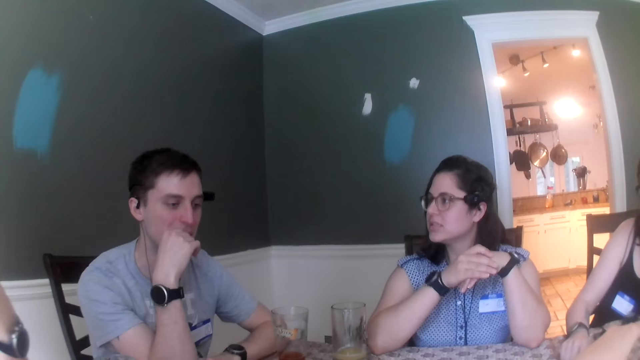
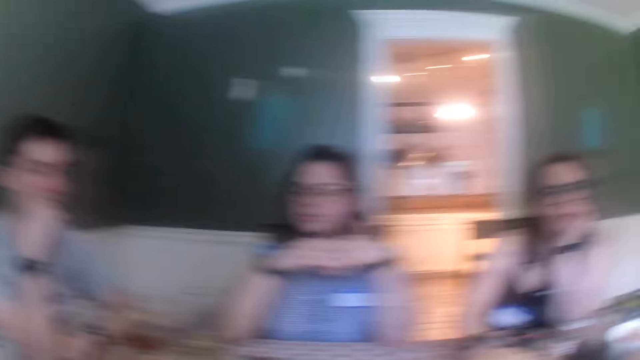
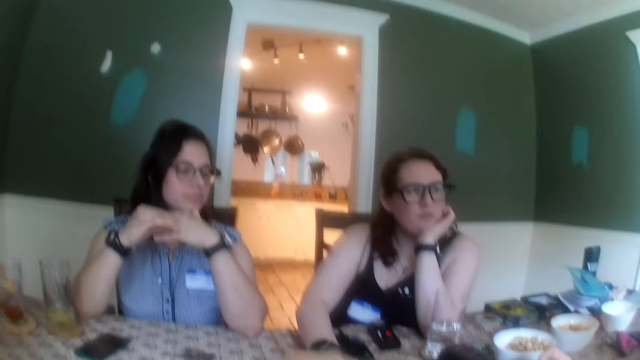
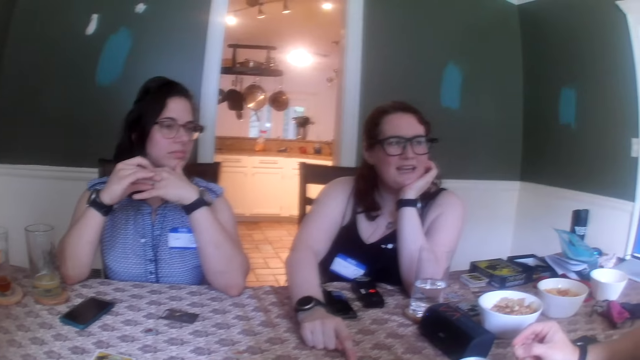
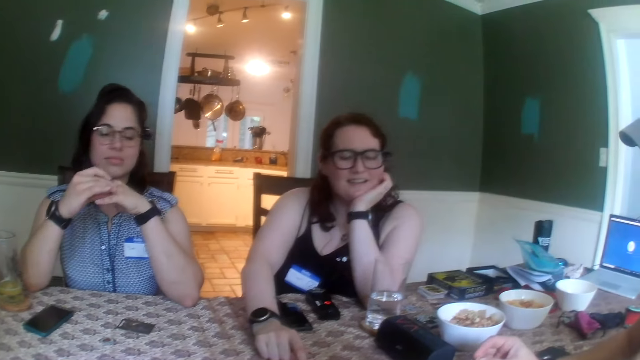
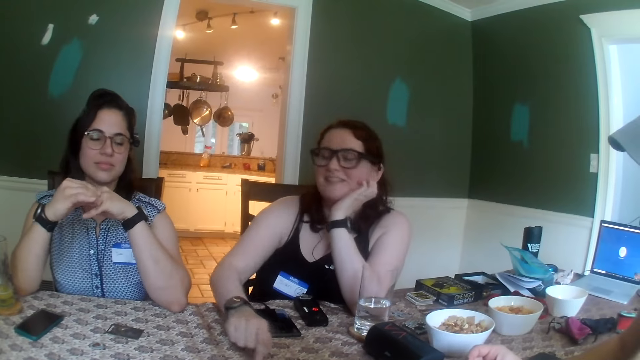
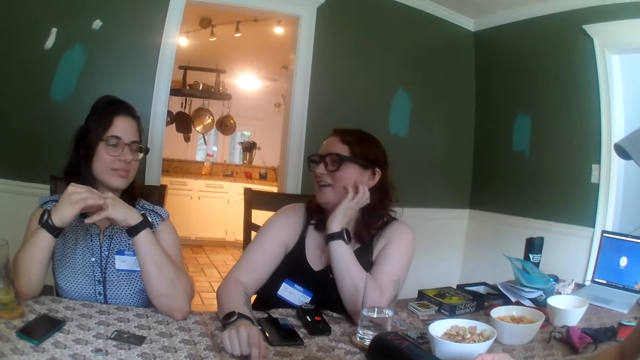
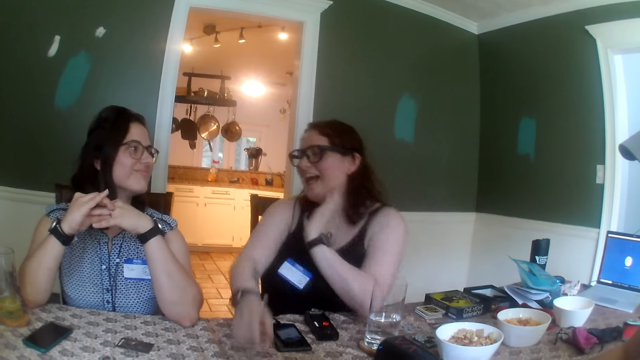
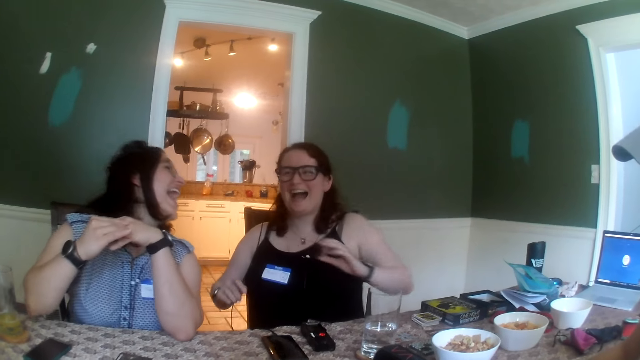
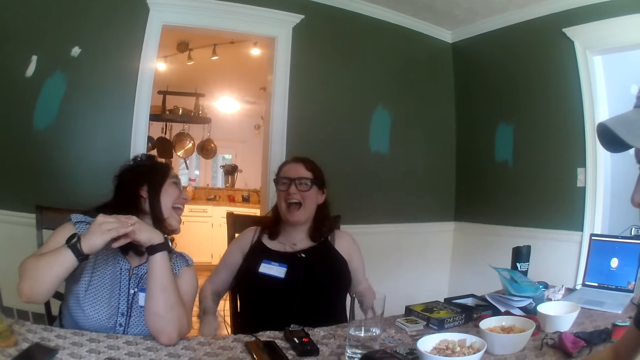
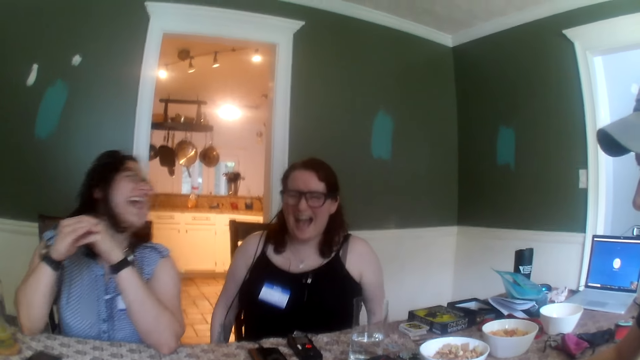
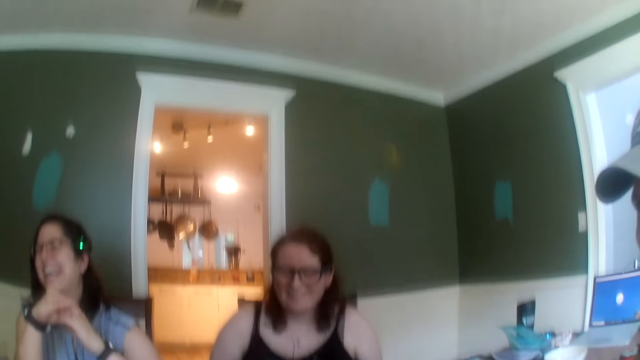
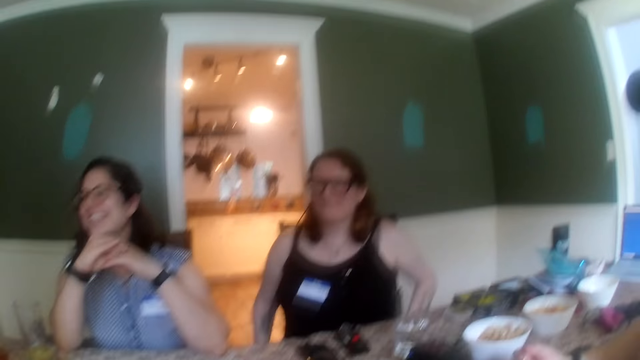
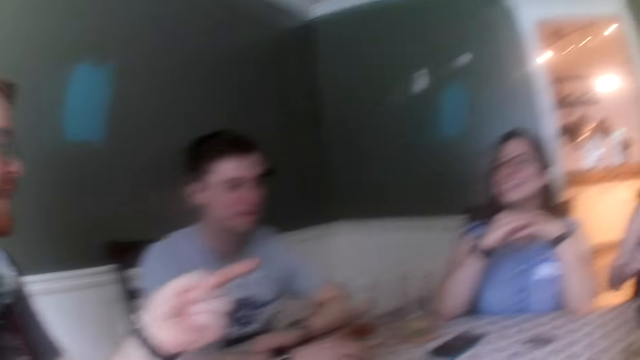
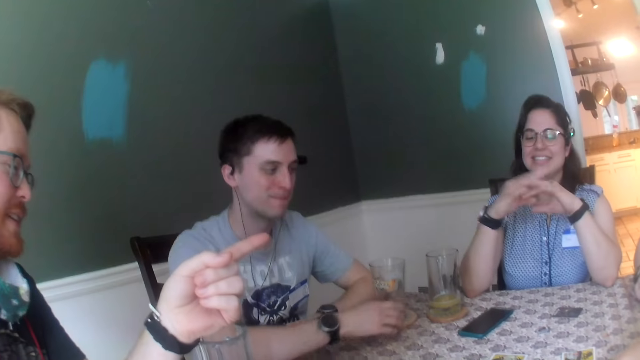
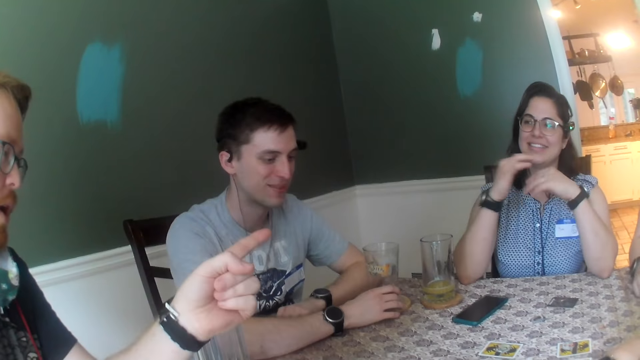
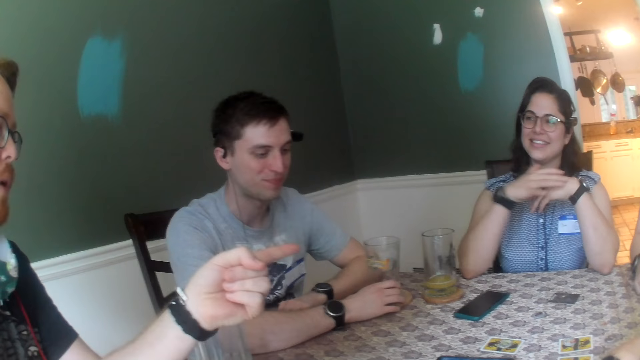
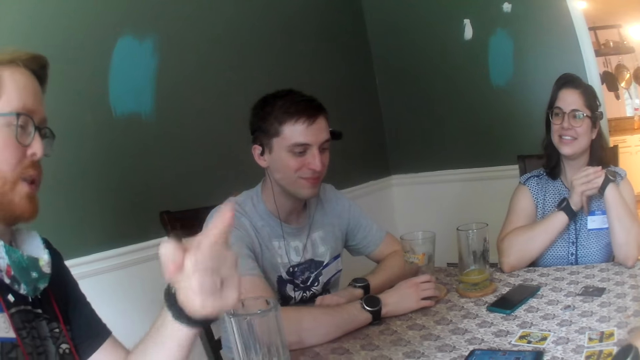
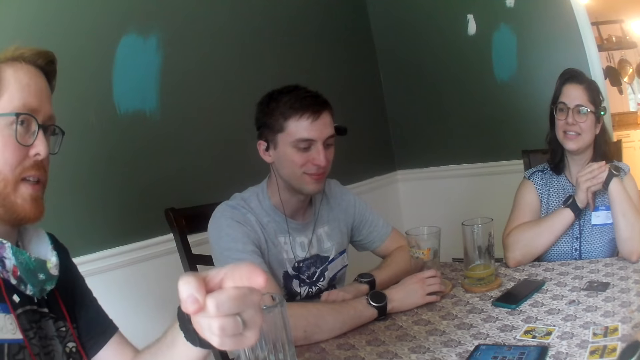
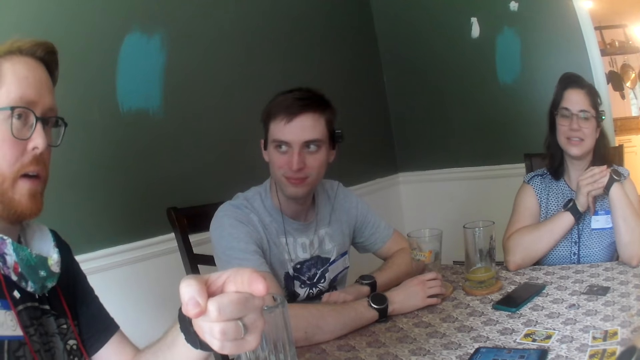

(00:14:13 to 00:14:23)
A woman dialogues with a man. A woman rubs a ring on her left finger with her right hand. The camera wearer looks around. Another woman removes her hands from the table. A man points to the first woman with his left hand. A man dialogues with a woman. Another man touches a coaster on the table with his right hand. The first man points to the camera wearer with his left hand.

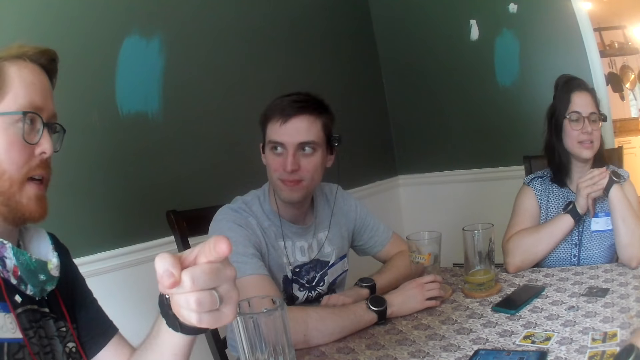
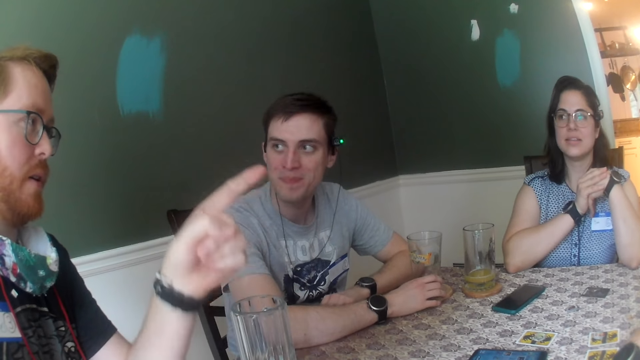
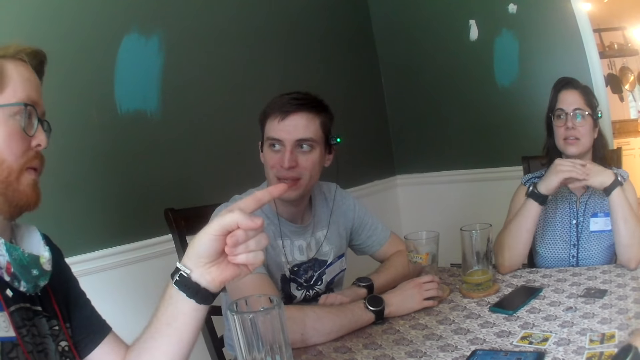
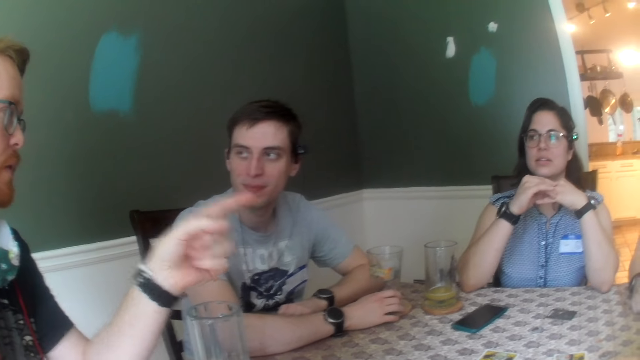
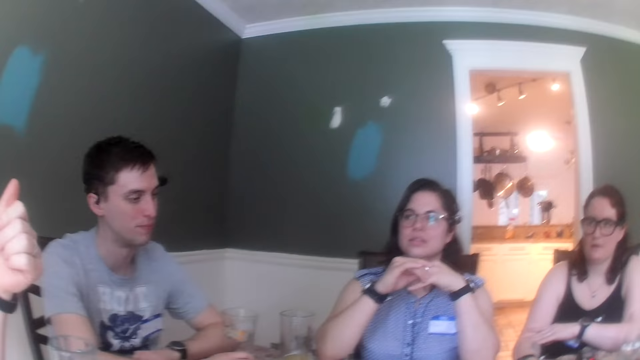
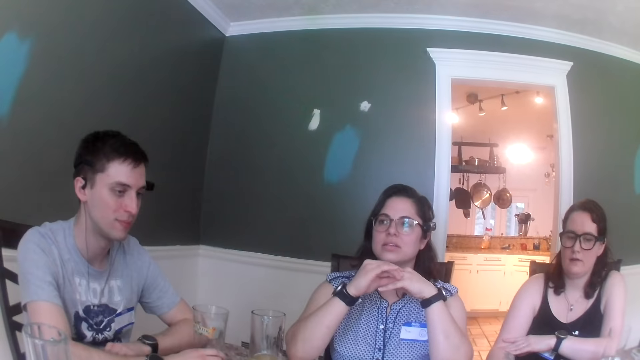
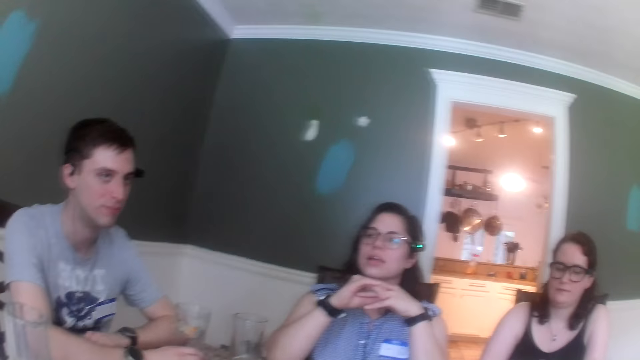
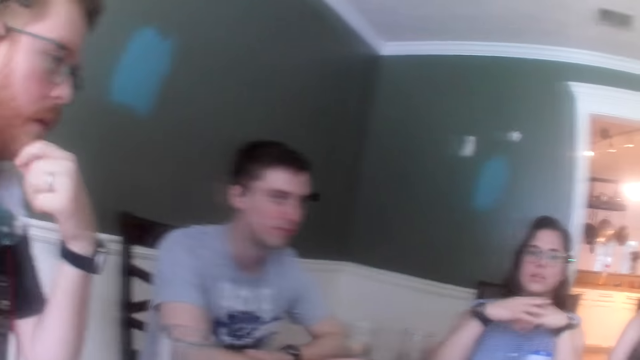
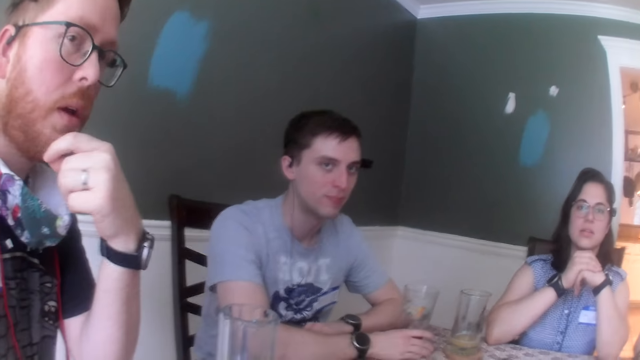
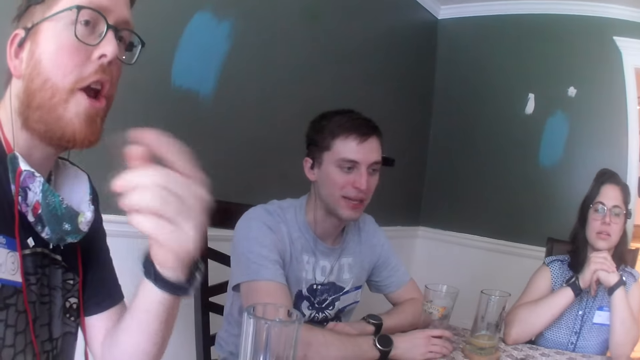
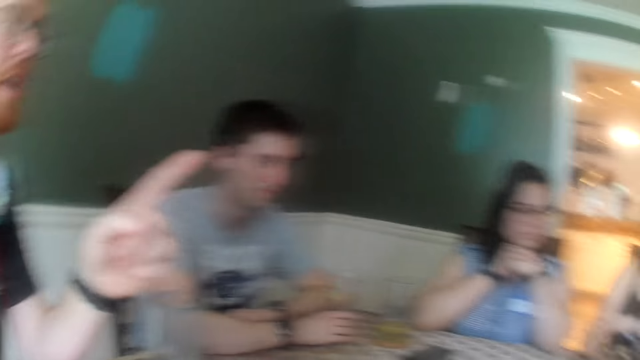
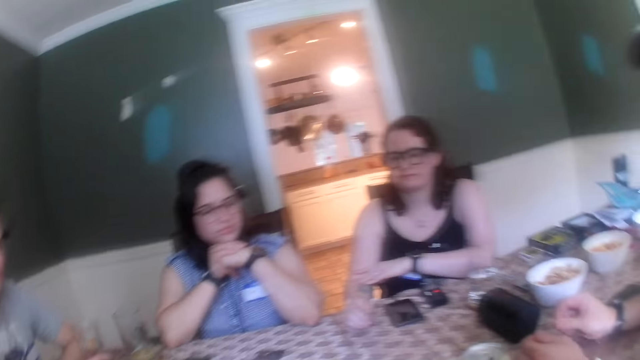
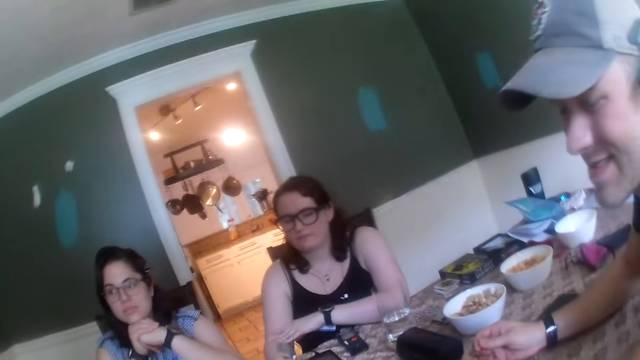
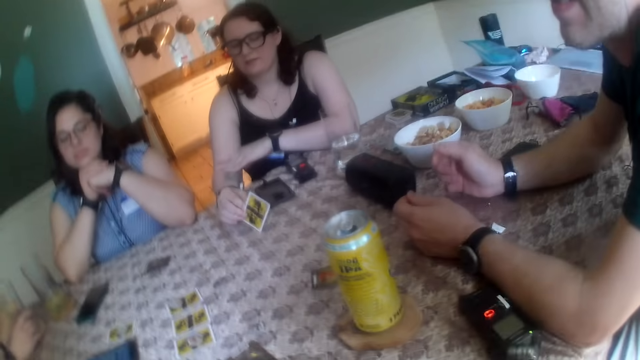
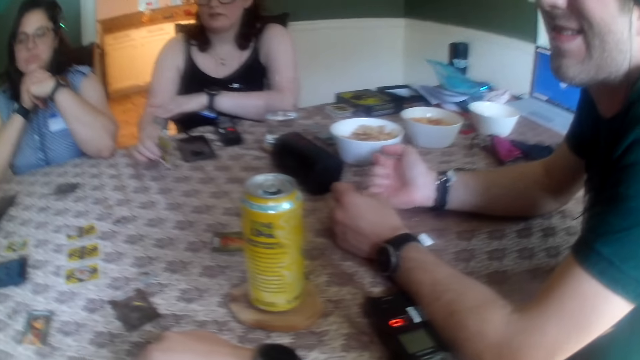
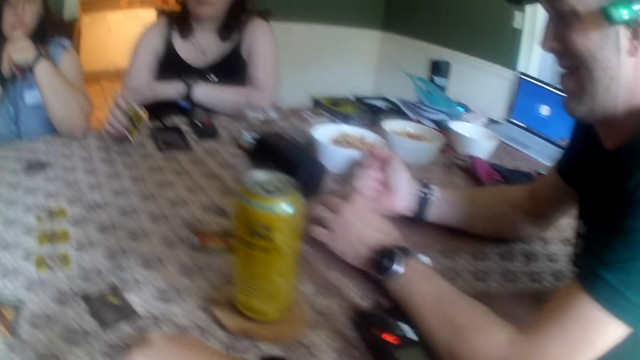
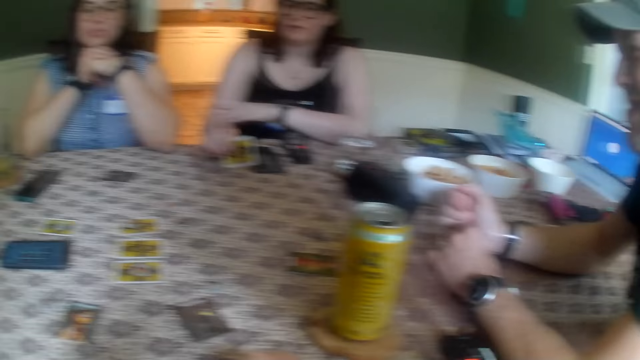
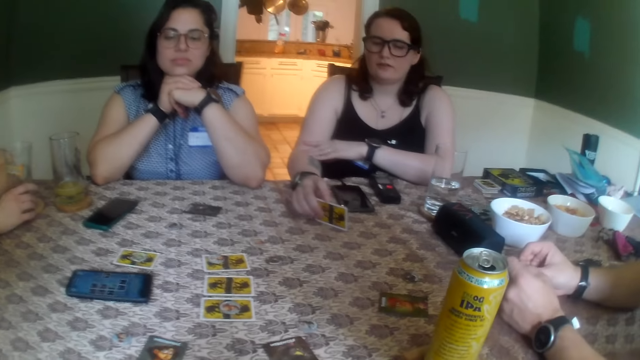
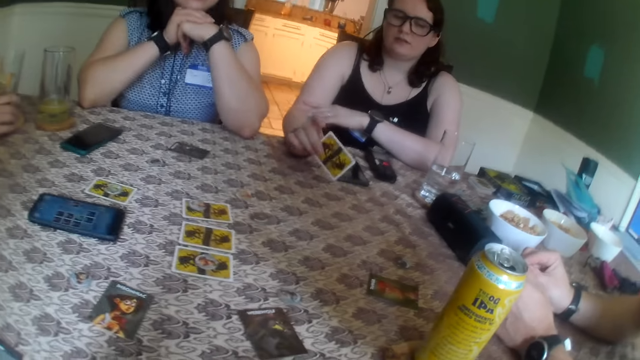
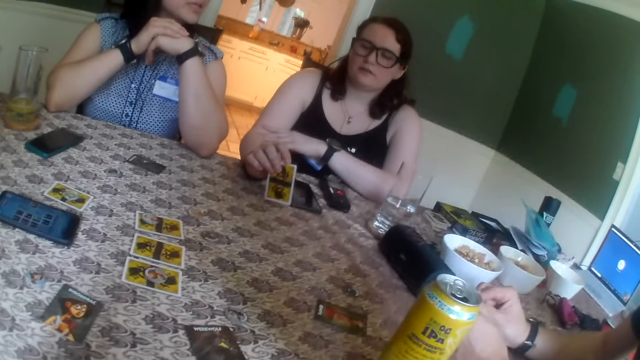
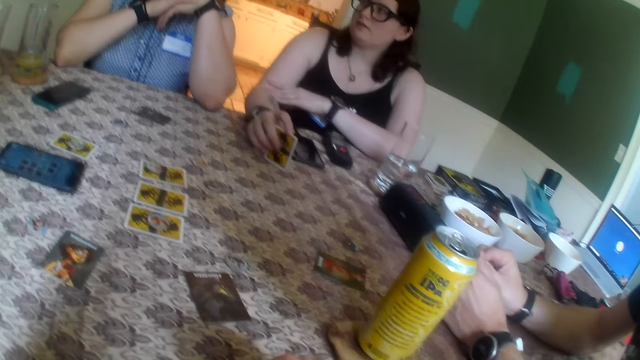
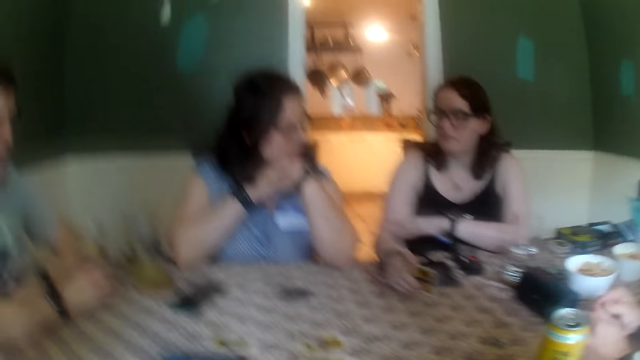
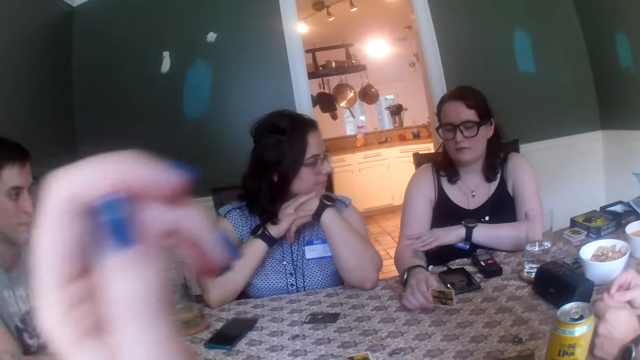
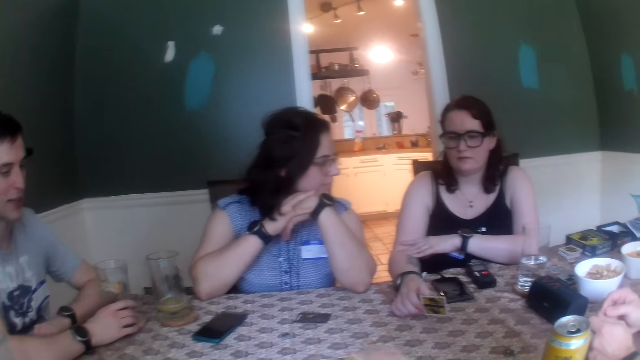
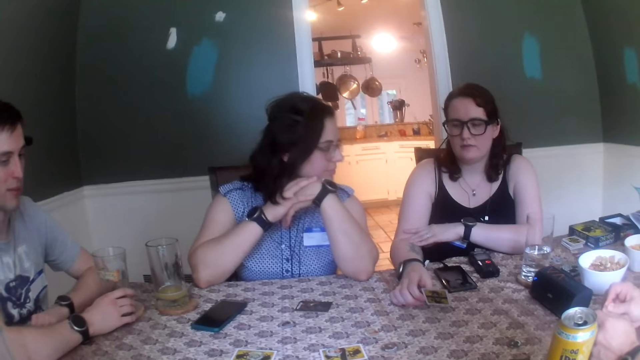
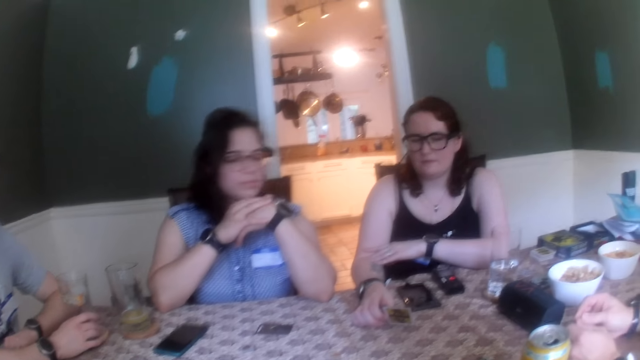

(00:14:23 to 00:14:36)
A man points to a woman with his left hand. The woman rubs the ring on her left finger with her right hand, places her right hand on the table, and places her left hand on her right arm. The man rubs his beards on his face with his left hand and points to the camera wearer with his left hand. The camera wearer dialogues with a man. Another woman holds a card with her right hand. Another man holds a pin in his left hand. The other woman hits the card on the table with her right hand. The camera wearer looks around. They look around again. The other man picks the pin from the table with his left hand and toys with the pin in his left hand with his right hand. The other woman holds the card with her right hand.
